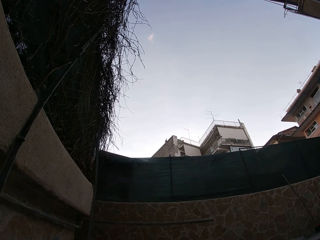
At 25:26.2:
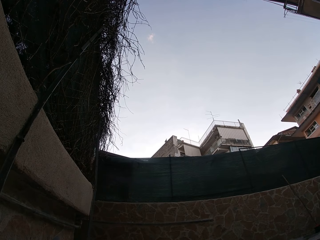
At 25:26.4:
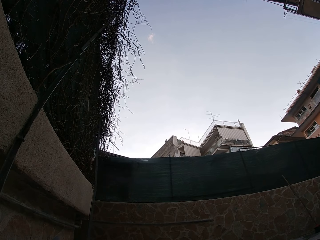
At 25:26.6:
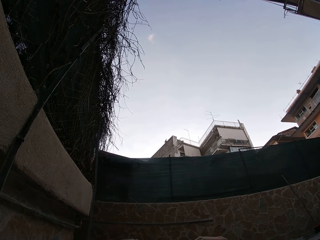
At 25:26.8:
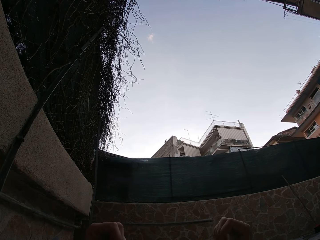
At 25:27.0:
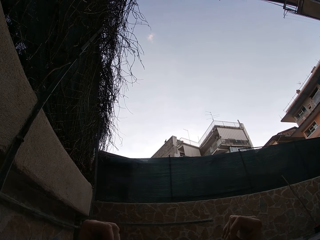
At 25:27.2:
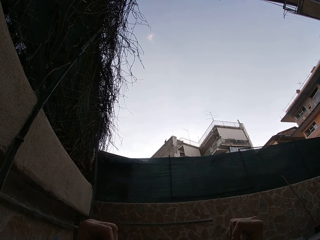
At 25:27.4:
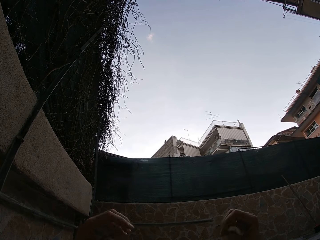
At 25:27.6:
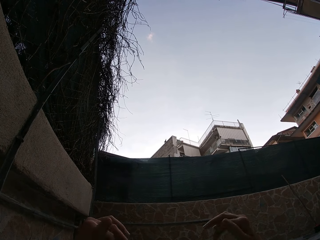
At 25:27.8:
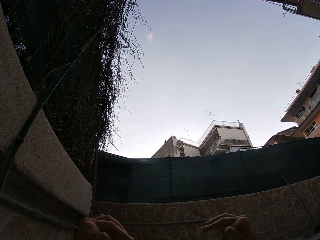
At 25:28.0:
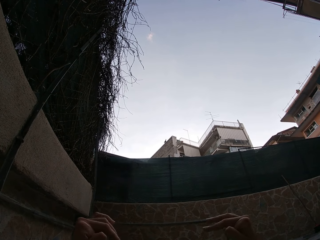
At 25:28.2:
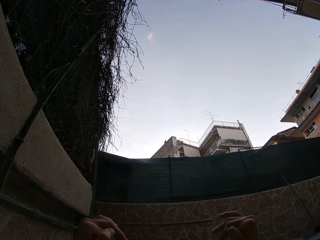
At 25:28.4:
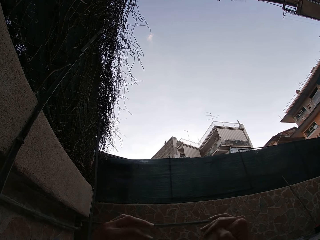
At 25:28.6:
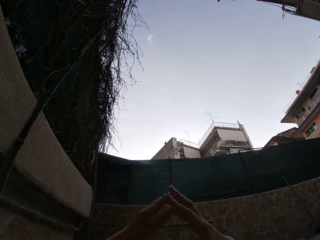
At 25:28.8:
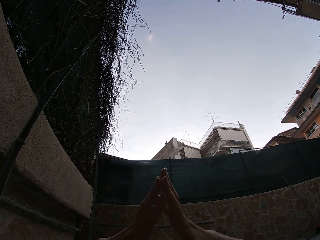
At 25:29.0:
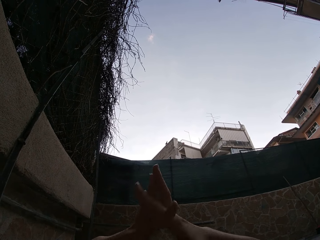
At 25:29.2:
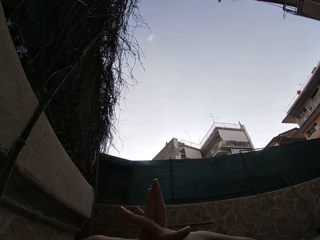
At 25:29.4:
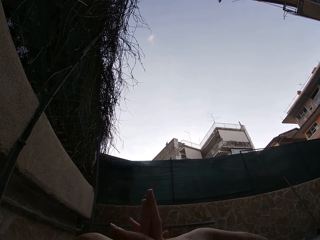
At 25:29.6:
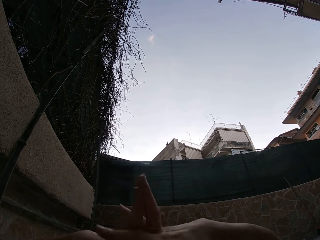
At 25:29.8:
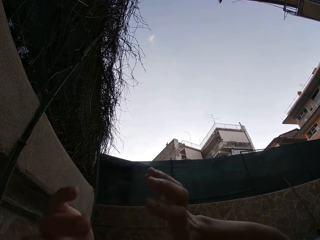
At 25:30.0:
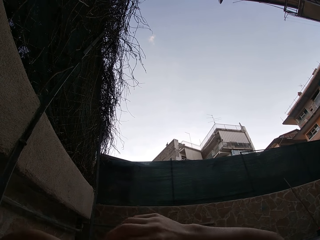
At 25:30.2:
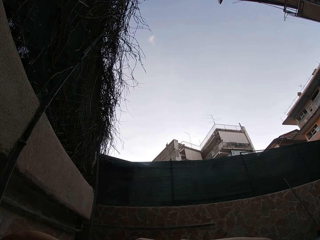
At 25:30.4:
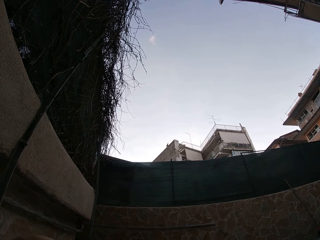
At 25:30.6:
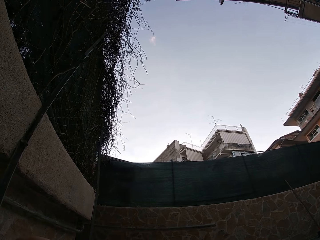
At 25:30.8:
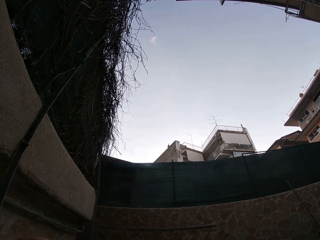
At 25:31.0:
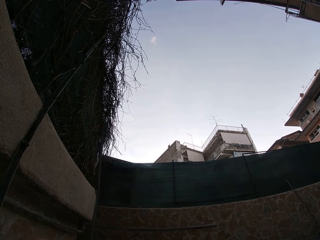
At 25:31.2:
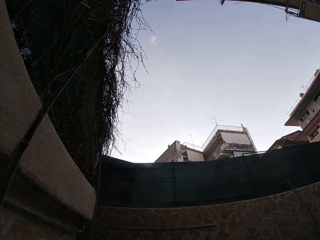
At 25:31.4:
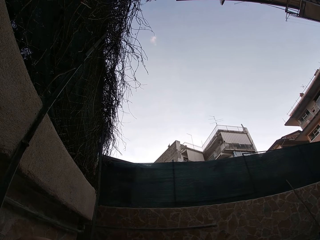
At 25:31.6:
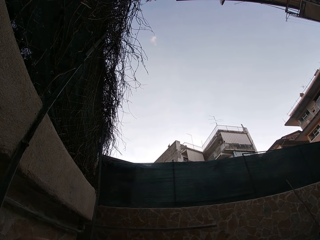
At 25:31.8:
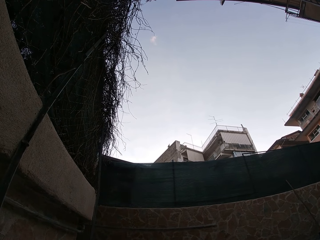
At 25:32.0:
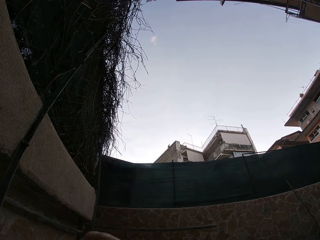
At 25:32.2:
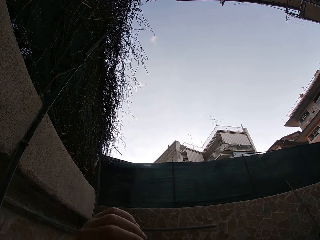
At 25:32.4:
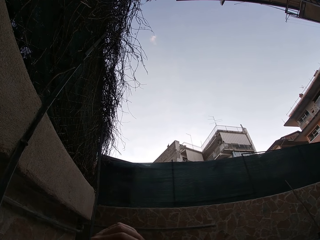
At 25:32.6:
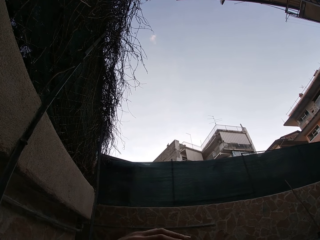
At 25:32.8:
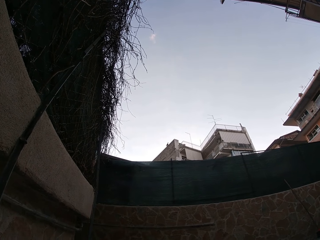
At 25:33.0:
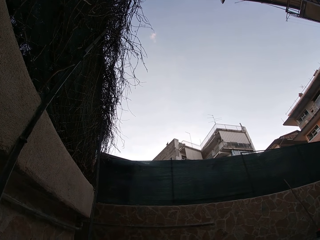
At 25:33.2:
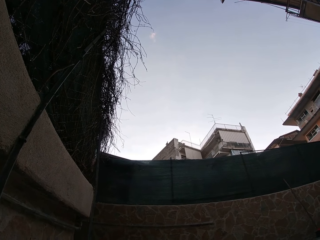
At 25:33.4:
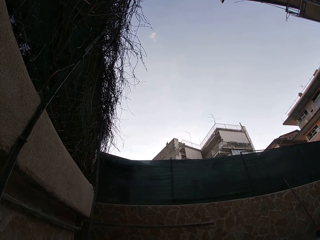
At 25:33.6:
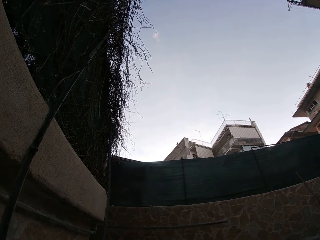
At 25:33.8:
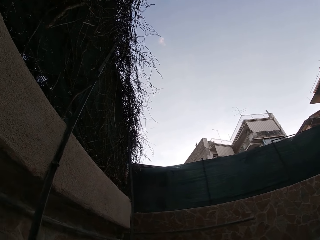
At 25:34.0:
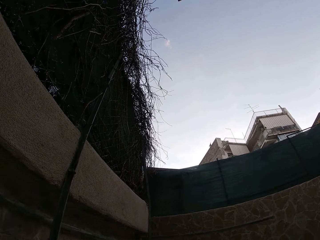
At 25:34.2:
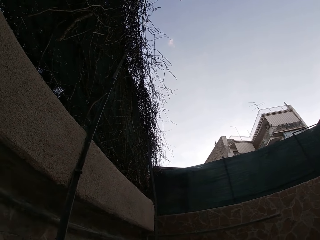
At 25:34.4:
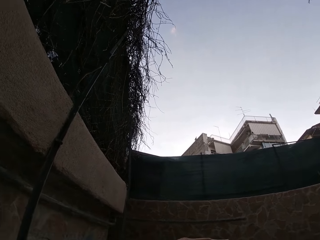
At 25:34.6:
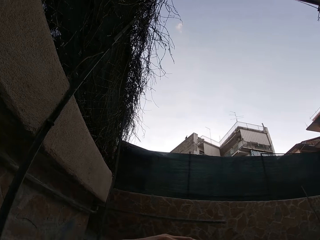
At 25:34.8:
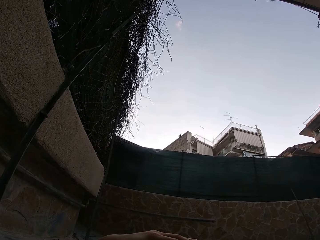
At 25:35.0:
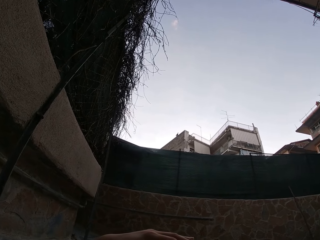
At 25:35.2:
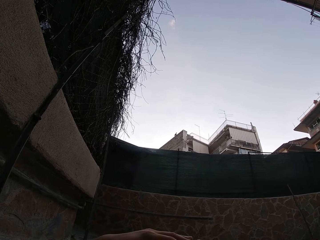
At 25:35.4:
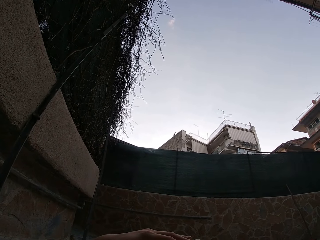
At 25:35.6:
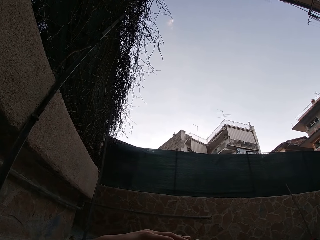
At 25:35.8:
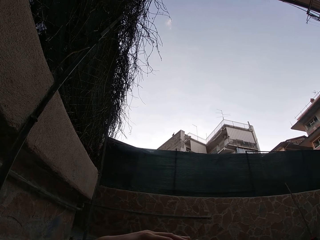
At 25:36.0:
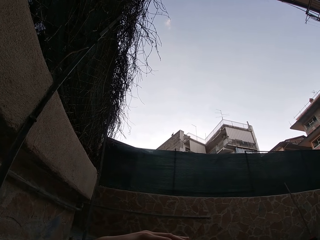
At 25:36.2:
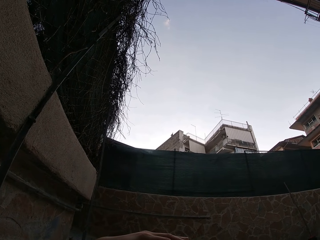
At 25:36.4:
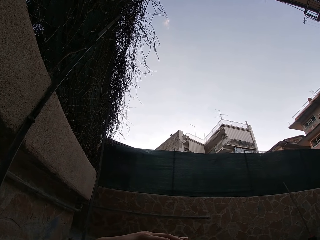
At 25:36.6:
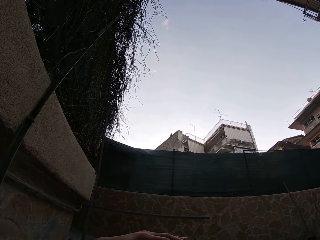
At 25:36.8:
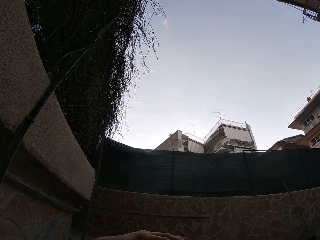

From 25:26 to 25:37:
The camera wearer moves the hands. They stretch the fingers. They move the hands. They touch the stomach.

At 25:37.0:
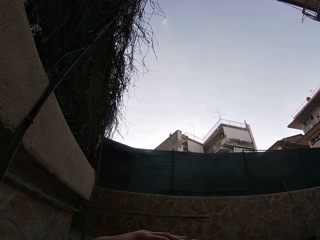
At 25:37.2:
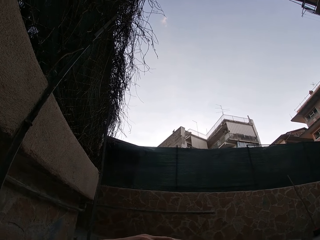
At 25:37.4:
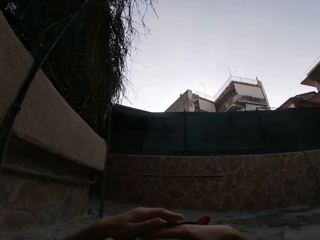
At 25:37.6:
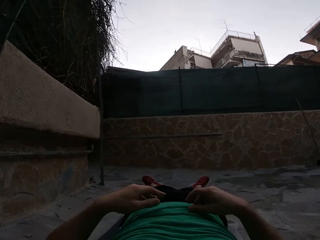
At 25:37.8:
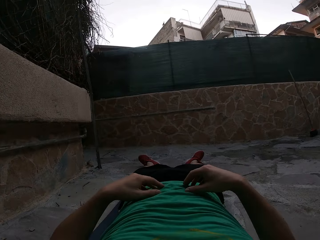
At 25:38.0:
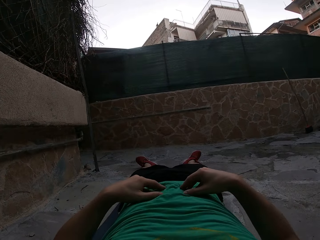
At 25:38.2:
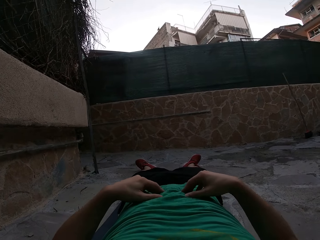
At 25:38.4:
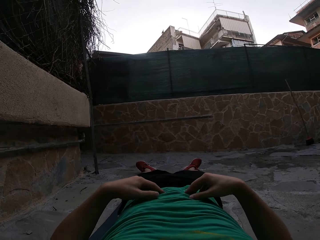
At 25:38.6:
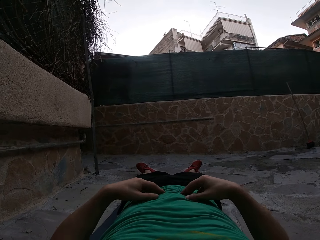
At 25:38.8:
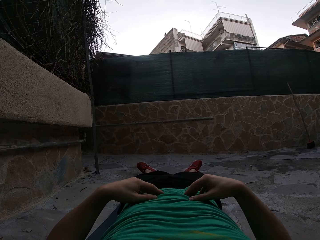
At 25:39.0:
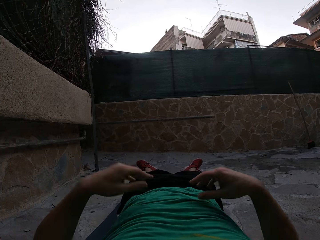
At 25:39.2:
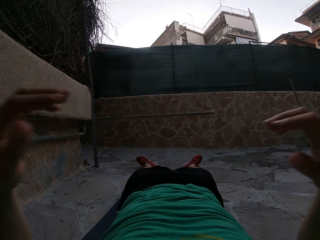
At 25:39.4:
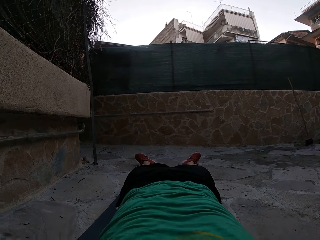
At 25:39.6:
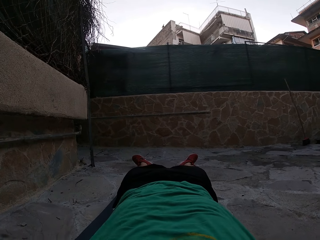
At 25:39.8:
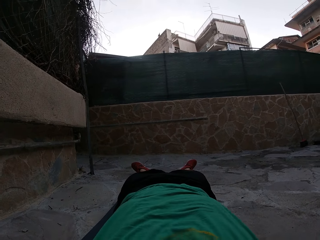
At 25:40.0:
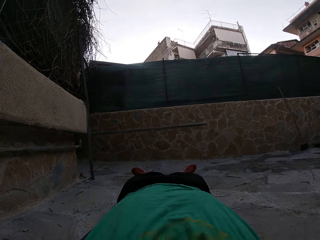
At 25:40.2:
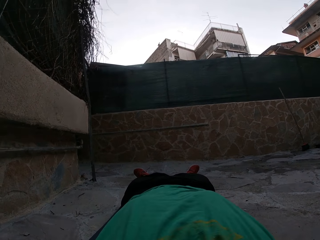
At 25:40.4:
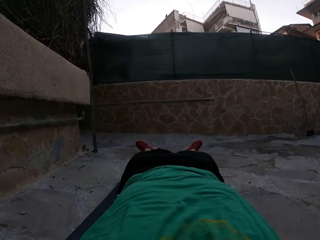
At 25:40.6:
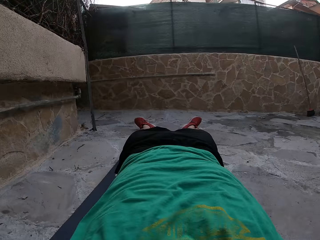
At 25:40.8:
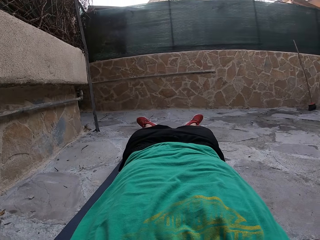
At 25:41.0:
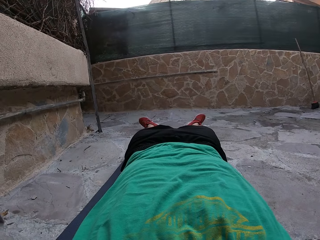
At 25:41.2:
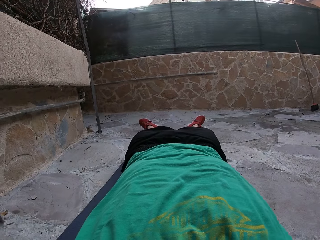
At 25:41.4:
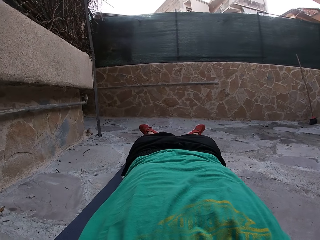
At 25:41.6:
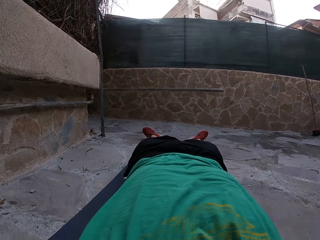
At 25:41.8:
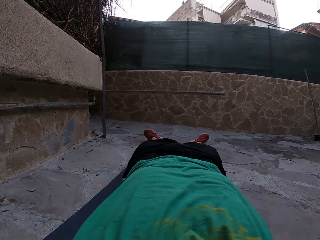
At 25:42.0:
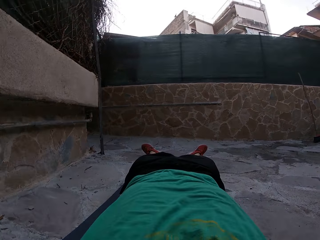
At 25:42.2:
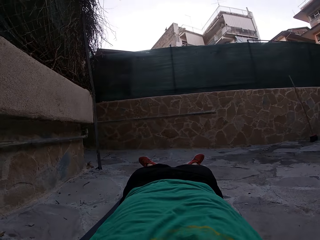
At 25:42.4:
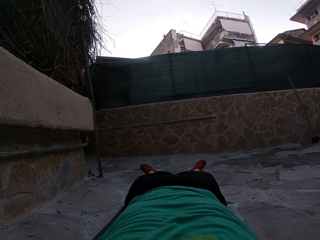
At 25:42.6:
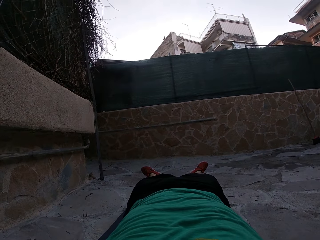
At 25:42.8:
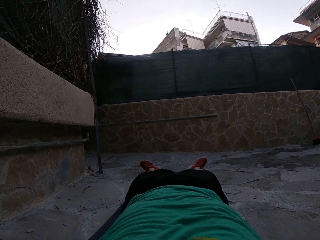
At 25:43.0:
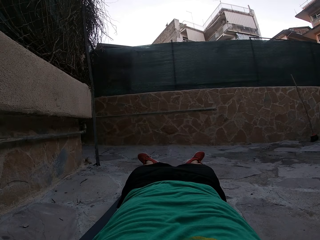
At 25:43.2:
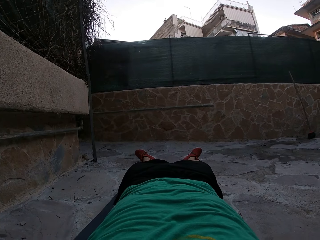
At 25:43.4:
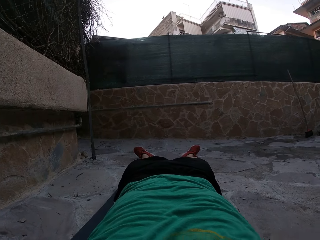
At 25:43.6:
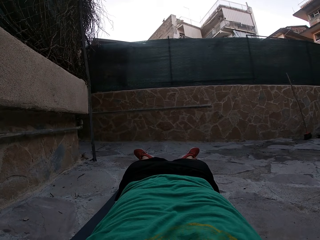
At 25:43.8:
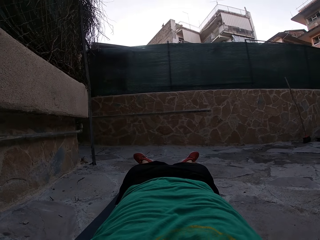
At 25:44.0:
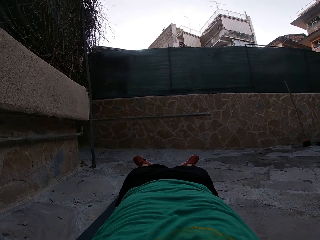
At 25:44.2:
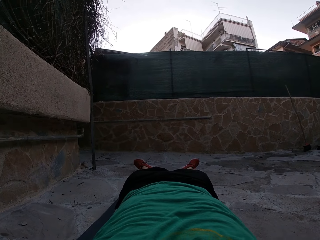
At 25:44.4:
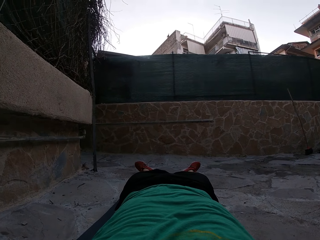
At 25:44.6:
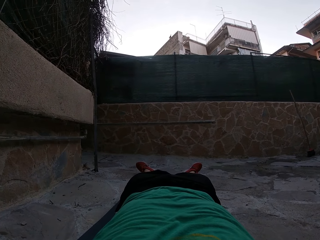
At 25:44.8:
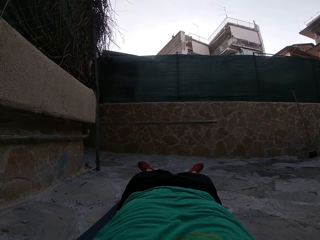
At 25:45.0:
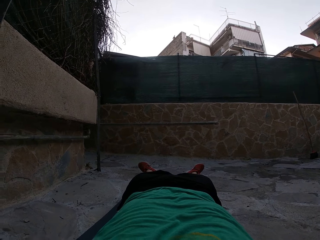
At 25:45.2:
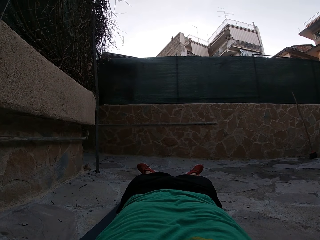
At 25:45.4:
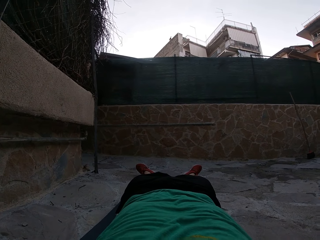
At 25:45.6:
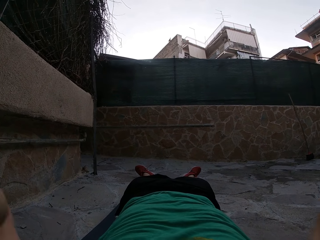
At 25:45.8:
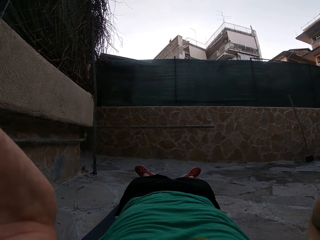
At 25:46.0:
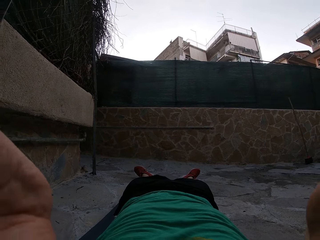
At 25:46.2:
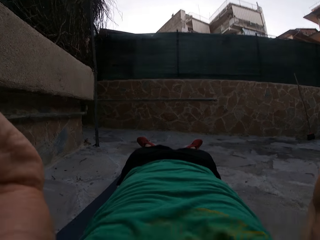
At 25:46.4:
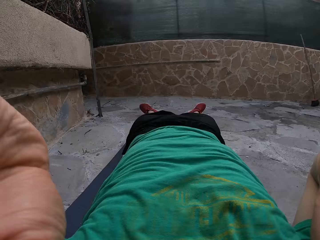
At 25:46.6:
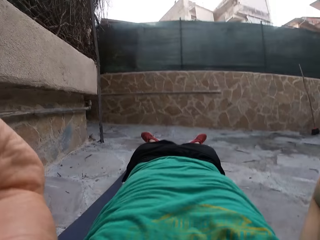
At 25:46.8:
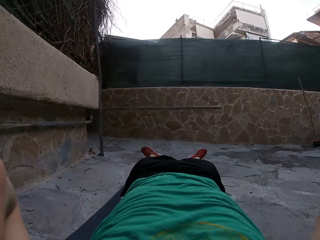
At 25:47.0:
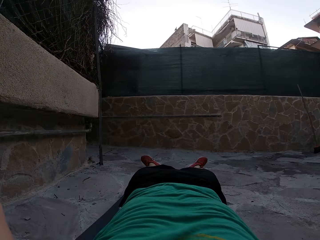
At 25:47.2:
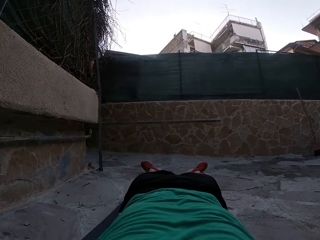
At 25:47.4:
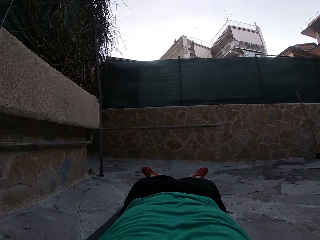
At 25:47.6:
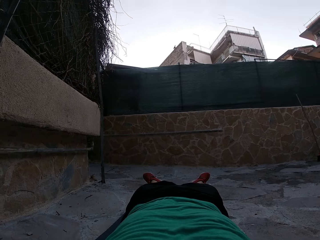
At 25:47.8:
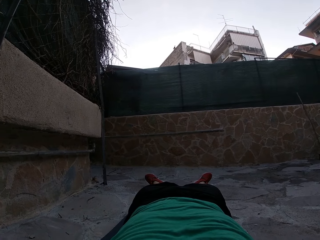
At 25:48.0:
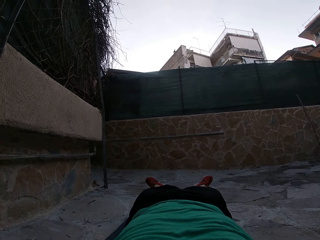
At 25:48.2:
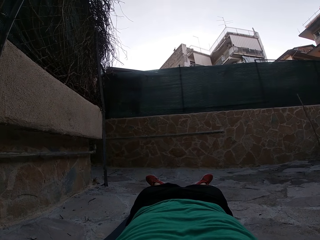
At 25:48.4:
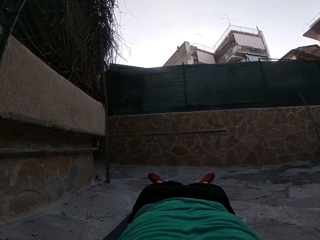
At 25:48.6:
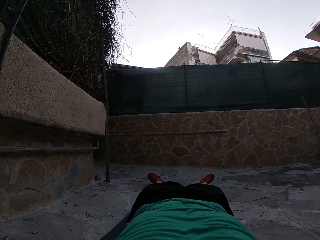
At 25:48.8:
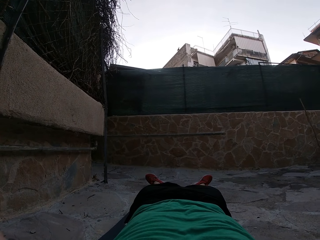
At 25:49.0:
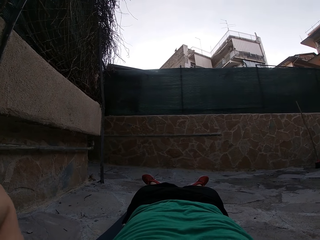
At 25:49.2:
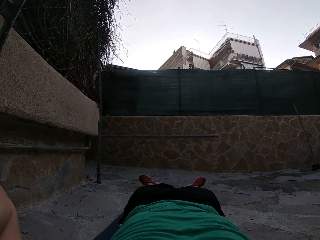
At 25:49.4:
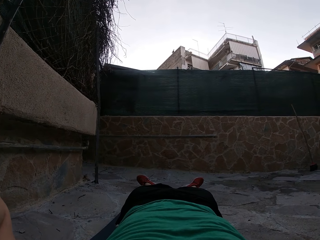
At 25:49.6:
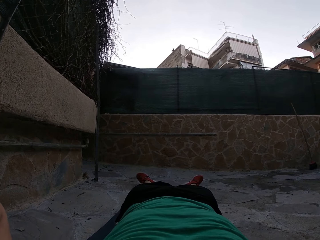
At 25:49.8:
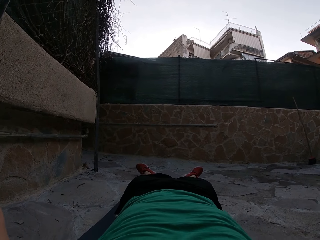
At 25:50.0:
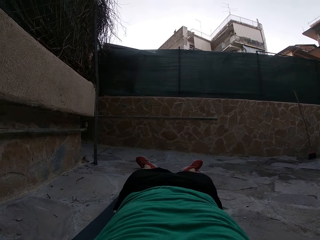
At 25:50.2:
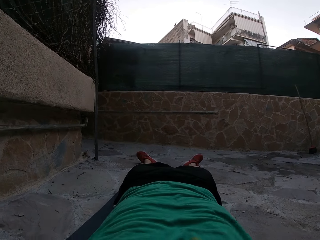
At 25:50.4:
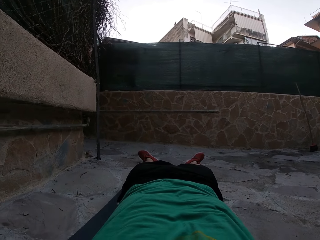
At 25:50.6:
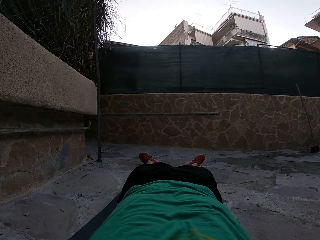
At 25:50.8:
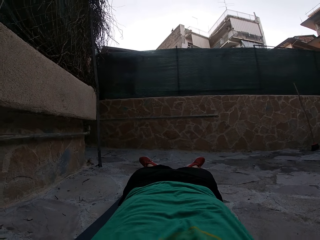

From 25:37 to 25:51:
The camera wearer touches his tummy. He moves the hands. He adjusts the camera.
